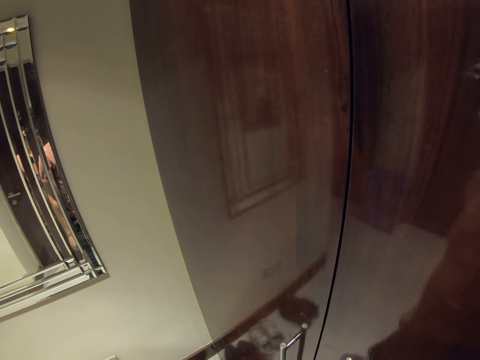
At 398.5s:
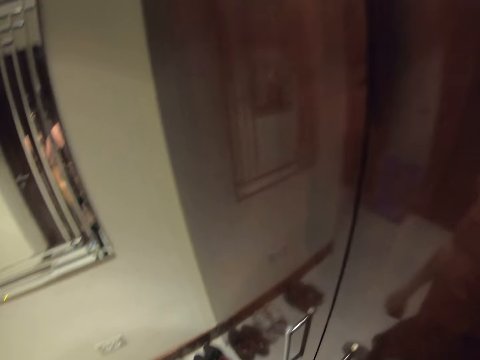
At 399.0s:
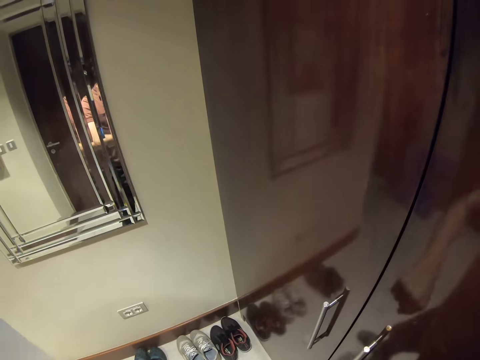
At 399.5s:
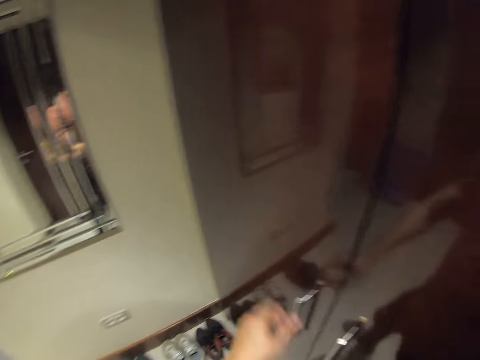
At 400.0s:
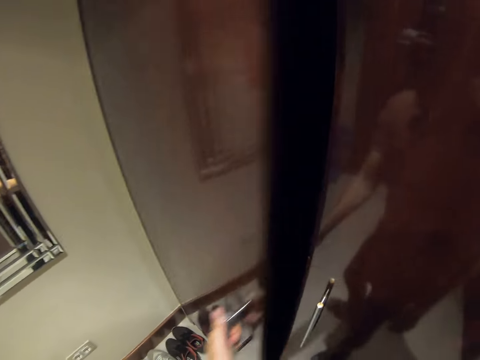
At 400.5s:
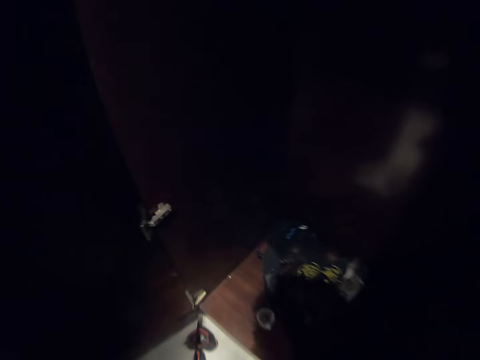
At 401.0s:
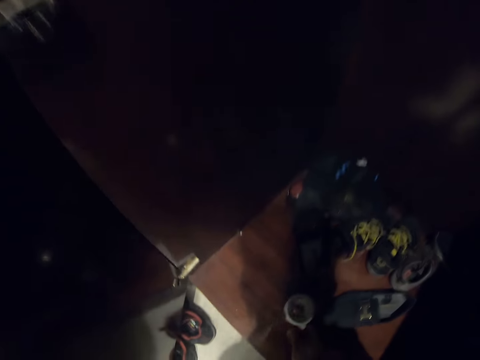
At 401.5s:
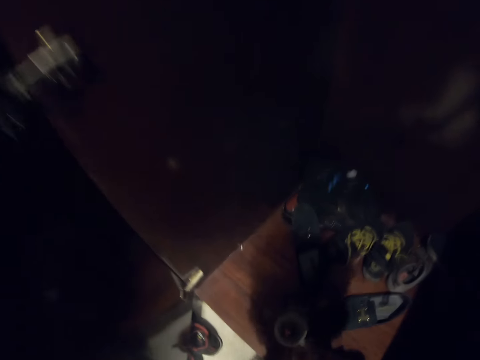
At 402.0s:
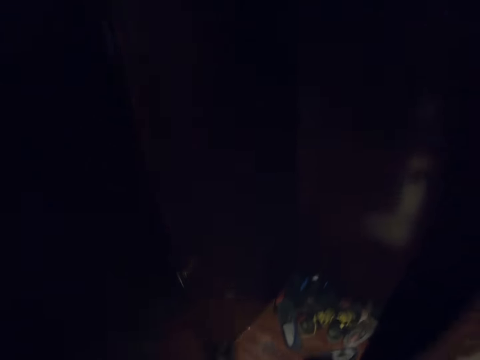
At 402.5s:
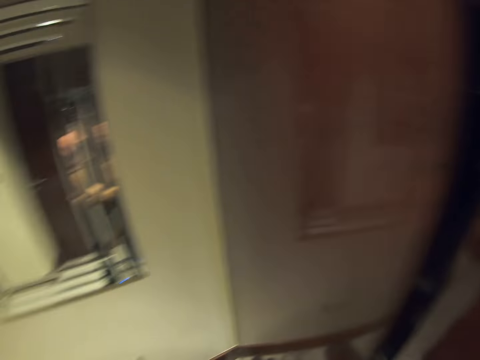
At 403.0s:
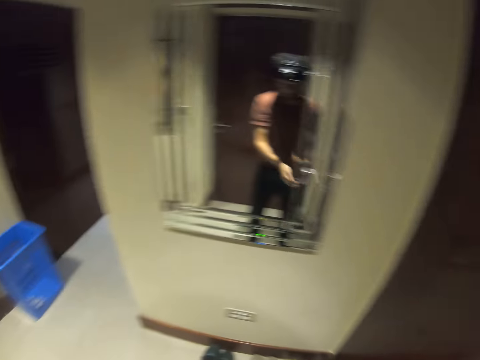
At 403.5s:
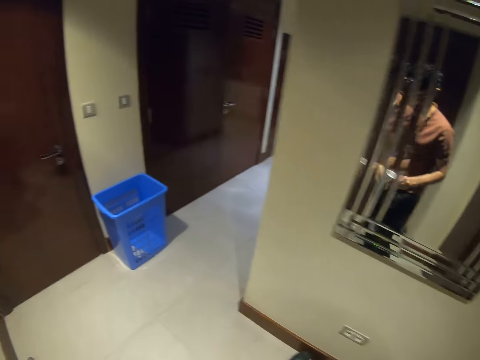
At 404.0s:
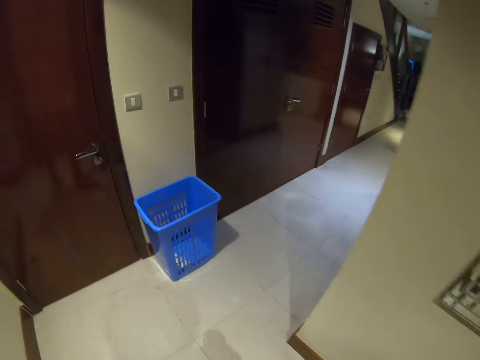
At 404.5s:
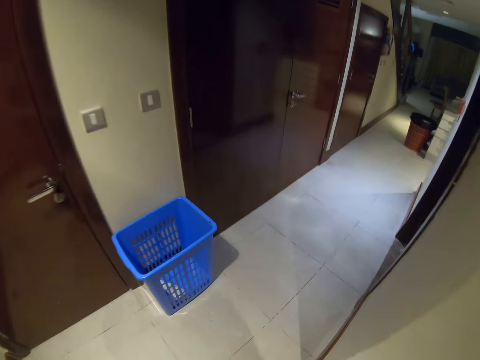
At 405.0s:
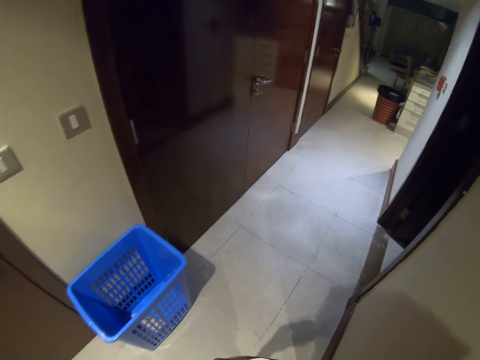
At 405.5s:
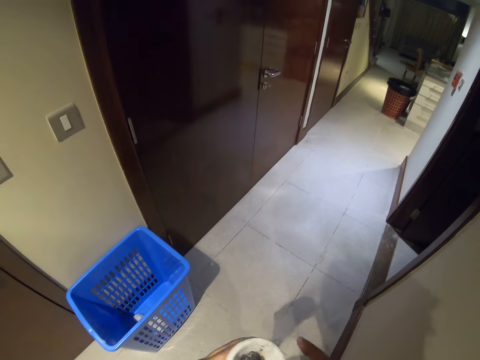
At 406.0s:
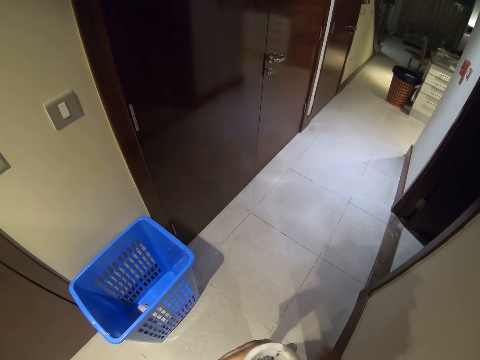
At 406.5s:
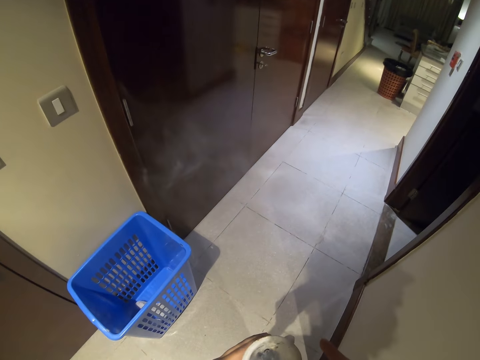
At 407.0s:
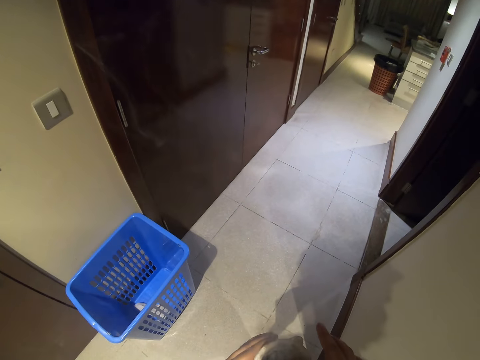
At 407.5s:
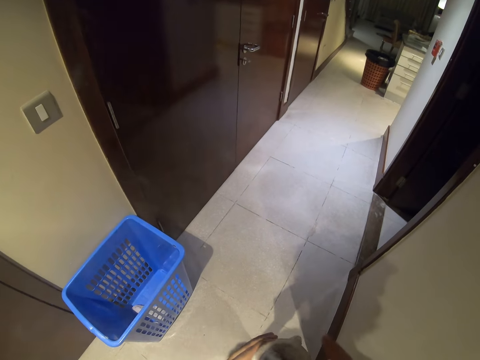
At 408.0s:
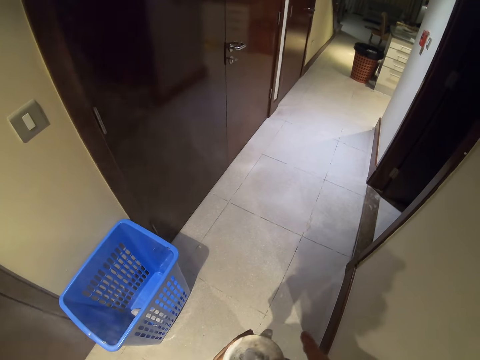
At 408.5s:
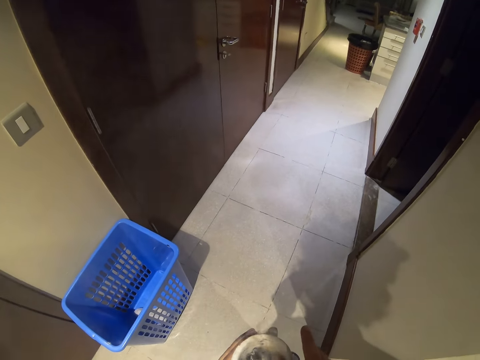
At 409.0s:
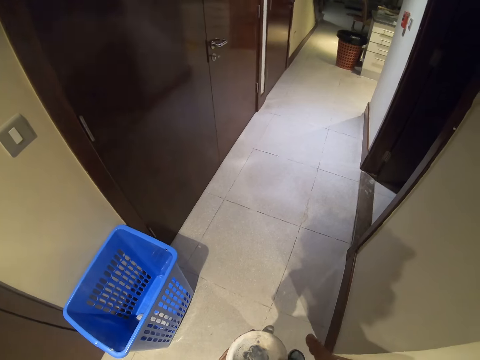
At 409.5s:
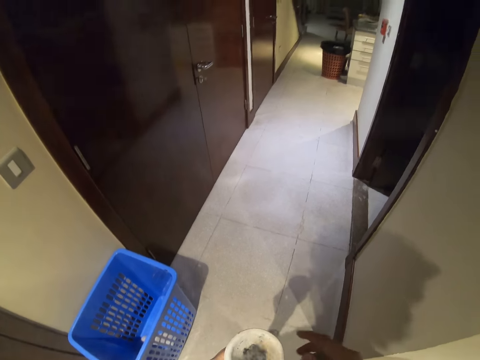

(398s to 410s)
The camera wearer opens the wardrobe. They pick the cup from the wardrobe. They close the wardrobe. They walk in the room.

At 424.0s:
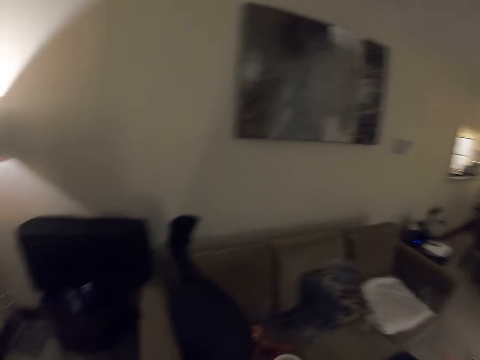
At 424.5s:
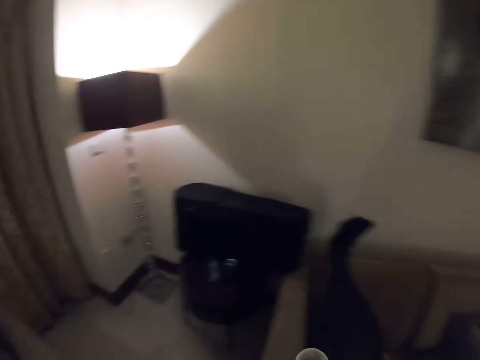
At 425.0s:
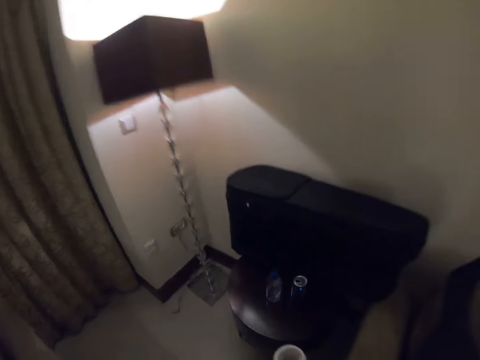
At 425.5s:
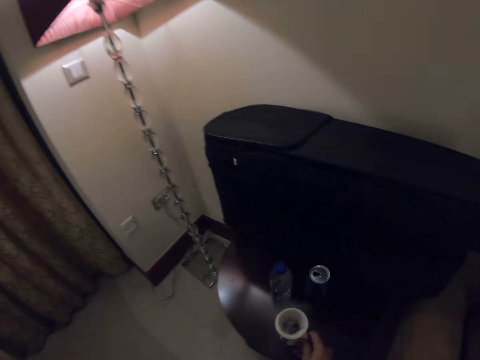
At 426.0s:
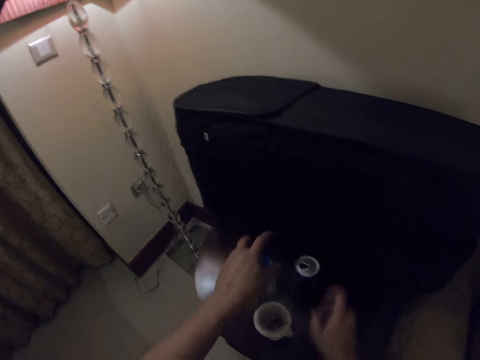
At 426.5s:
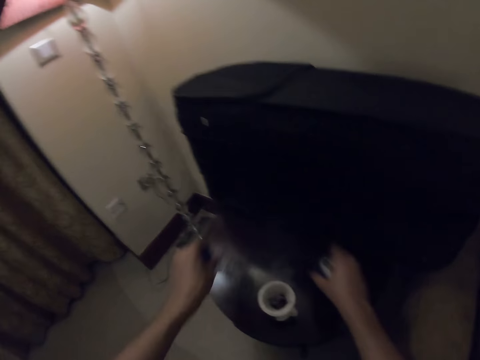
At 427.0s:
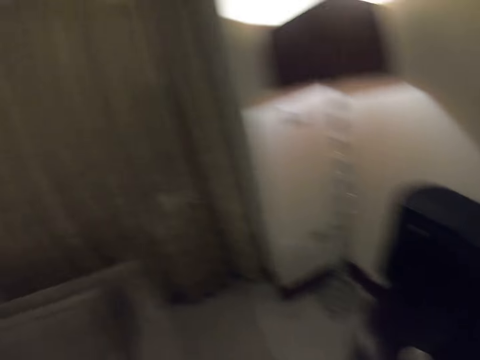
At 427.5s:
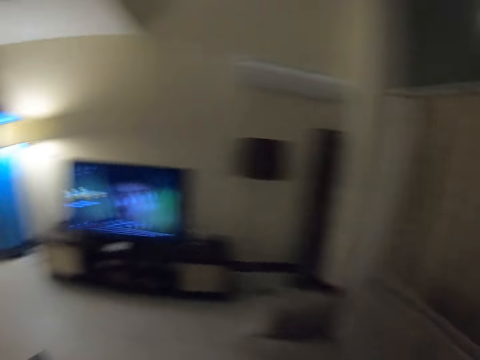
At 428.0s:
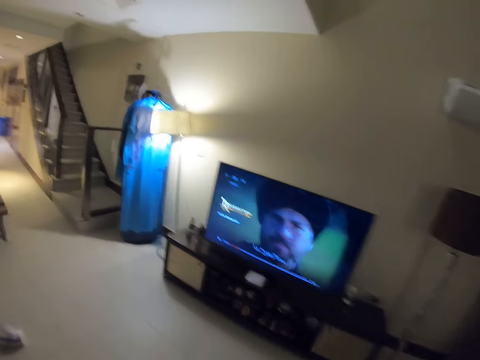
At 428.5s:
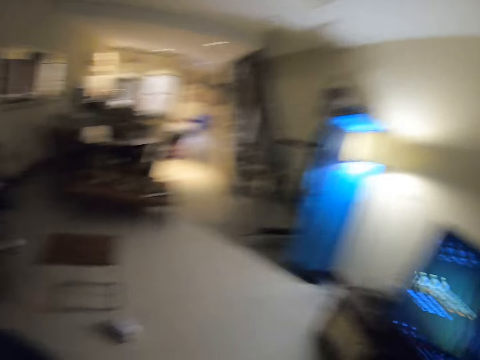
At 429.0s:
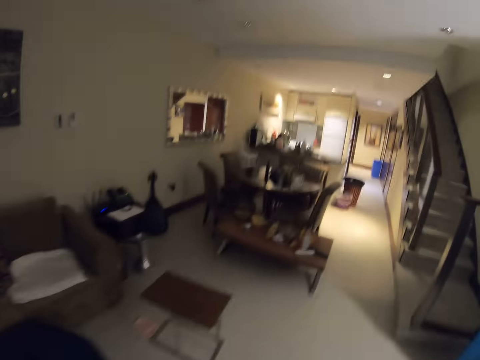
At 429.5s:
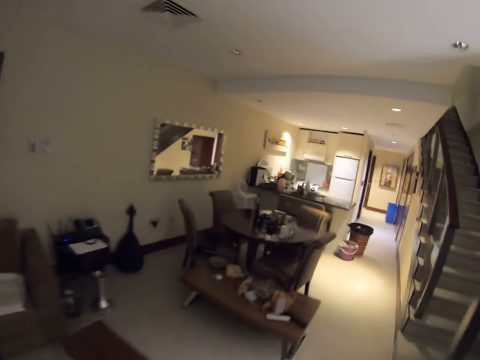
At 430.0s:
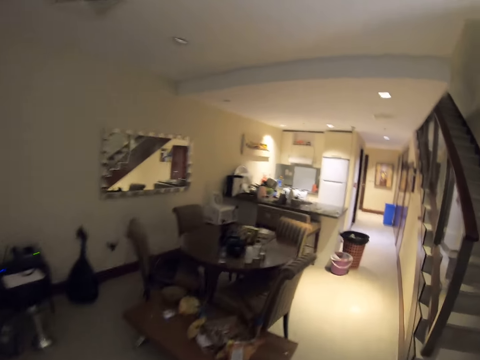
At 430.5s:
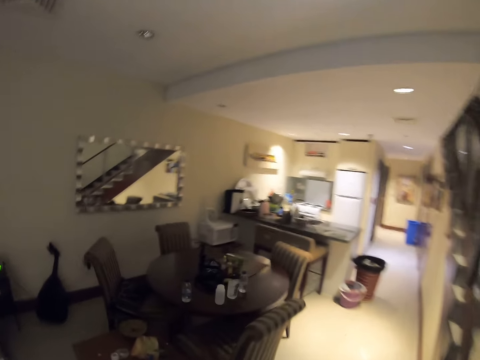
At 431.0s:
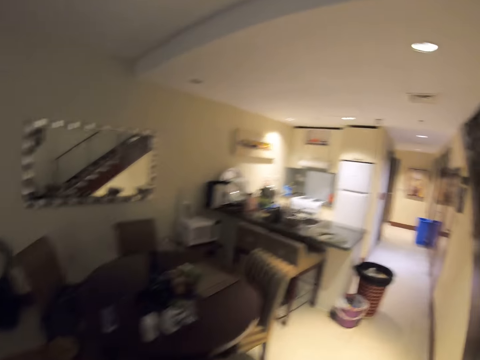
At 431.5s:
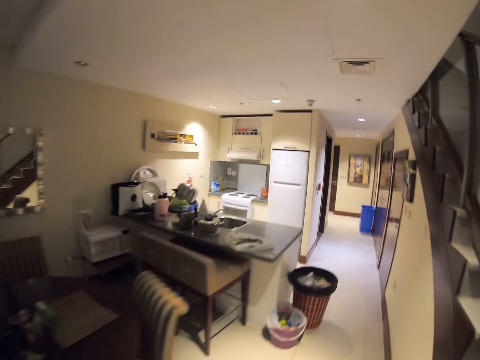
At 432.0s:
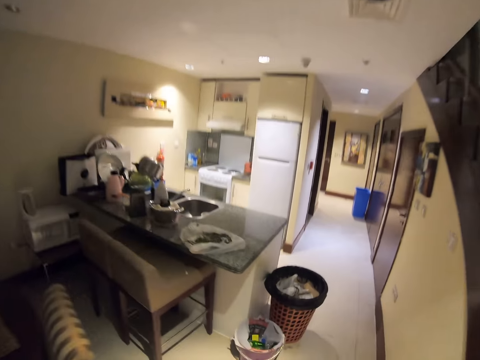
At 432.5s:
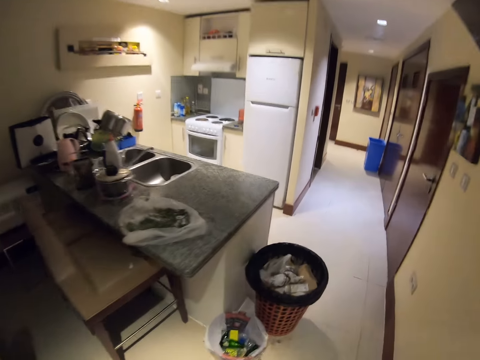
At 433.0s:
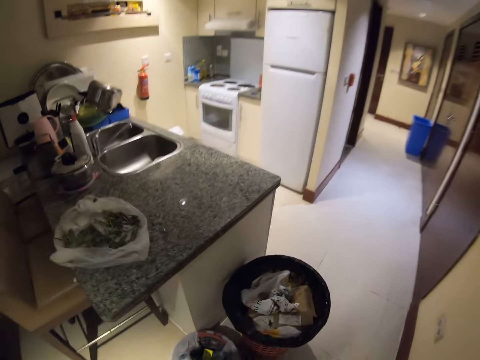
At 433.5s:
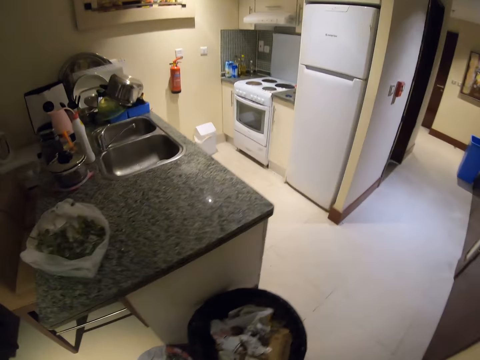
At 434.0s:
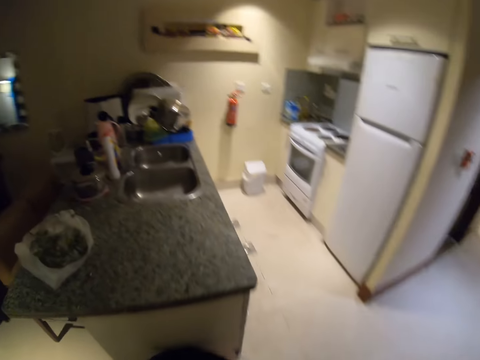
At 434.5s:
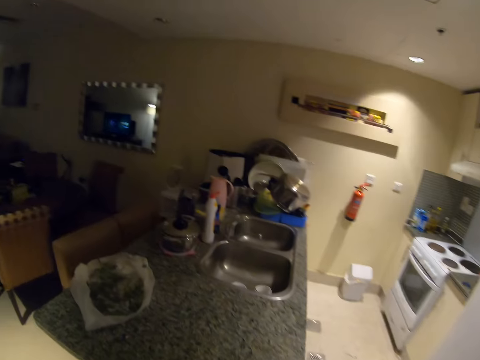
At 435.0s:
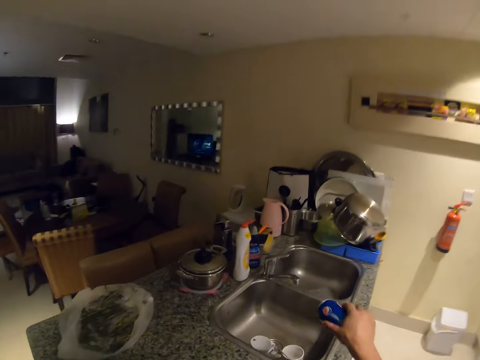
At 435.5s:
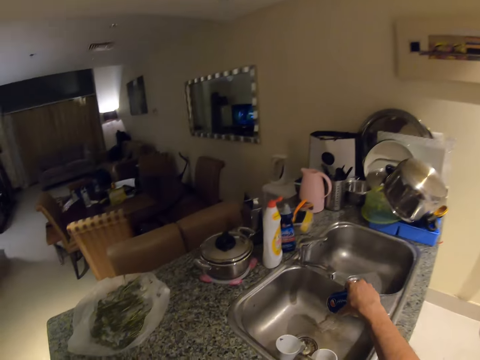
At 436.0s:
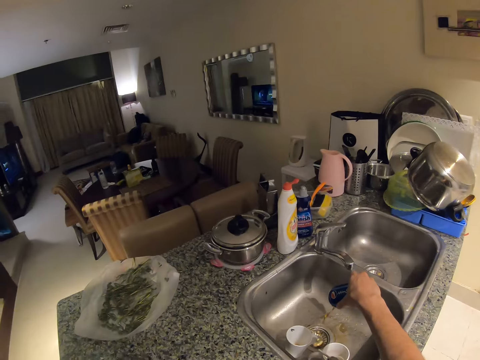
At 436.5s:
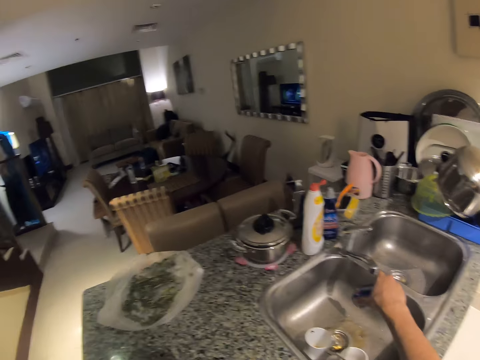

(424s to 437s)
The camera wearer puts the cup on something. They pick the bottle and the can from the table. They walk in the room. They put the bottles in the dustbin. They pour the drink in the kitchen sink.

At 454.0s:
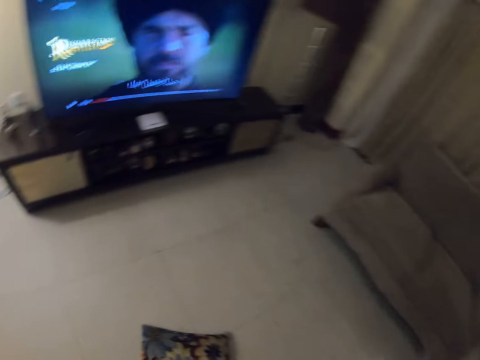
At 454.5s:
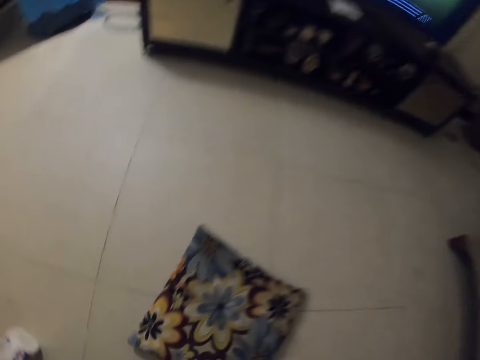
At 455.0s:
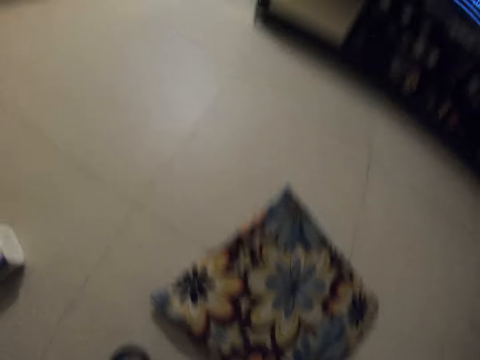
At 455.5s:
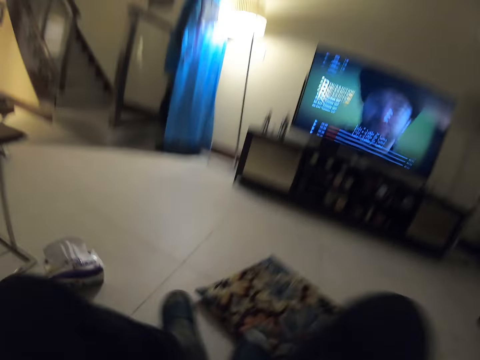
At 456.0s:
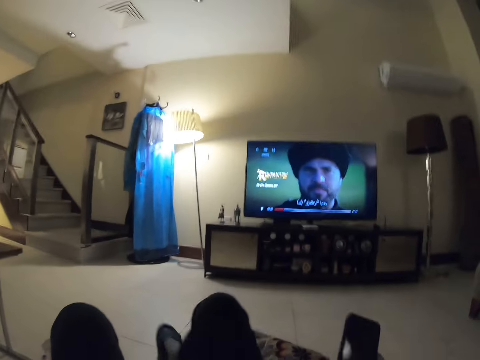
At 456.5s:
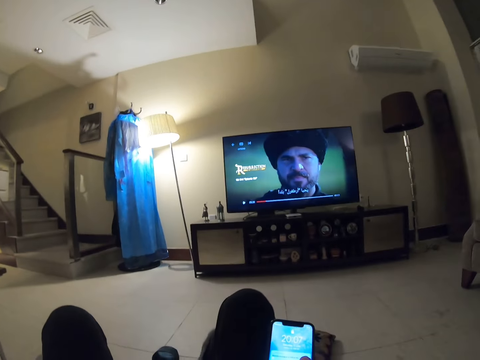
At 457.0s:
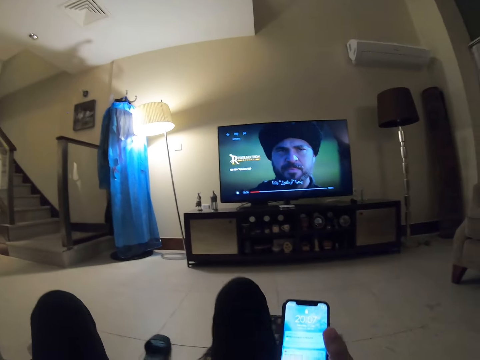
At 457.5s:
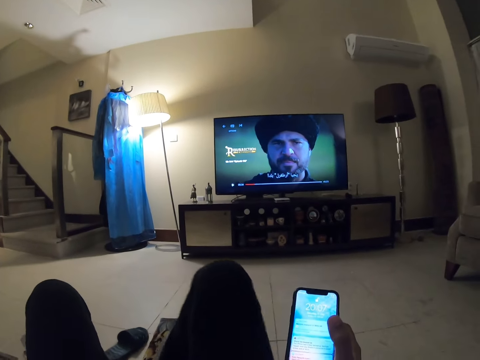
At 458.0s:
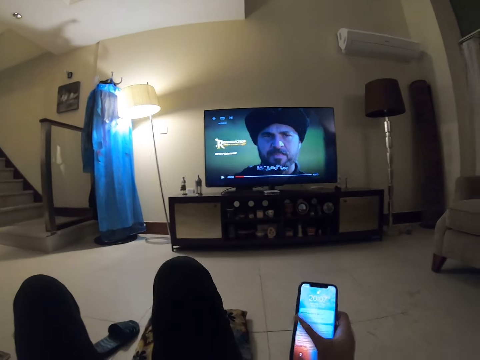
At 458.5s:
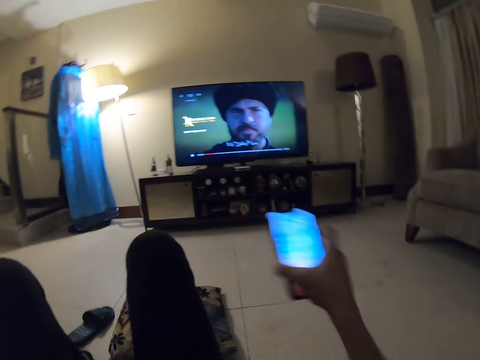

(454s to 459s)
The camera wearer sits on the couch. They scroll through the mobile phone.
